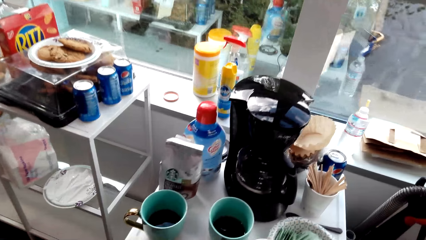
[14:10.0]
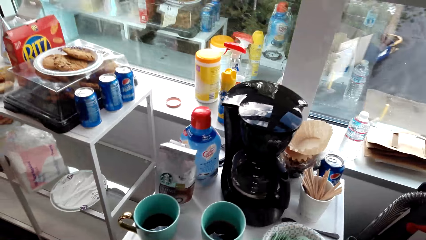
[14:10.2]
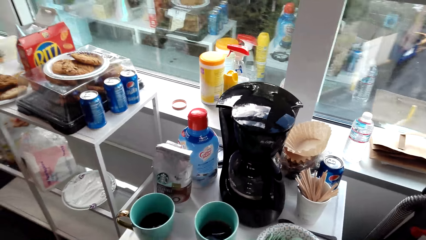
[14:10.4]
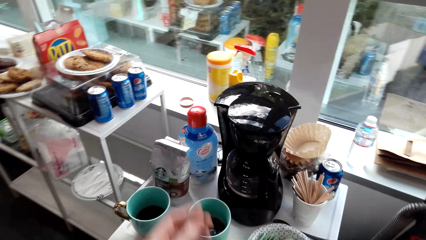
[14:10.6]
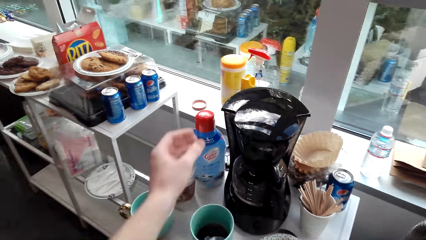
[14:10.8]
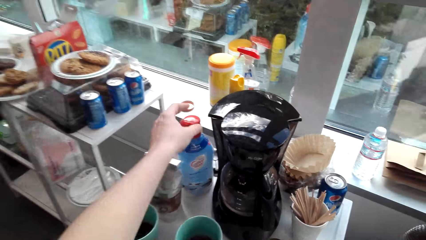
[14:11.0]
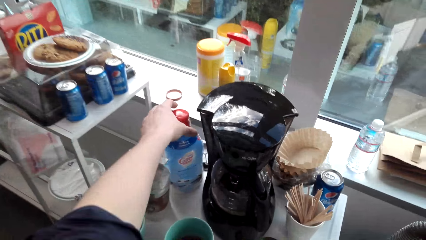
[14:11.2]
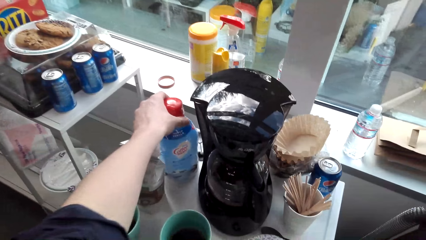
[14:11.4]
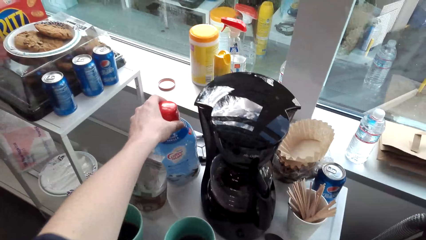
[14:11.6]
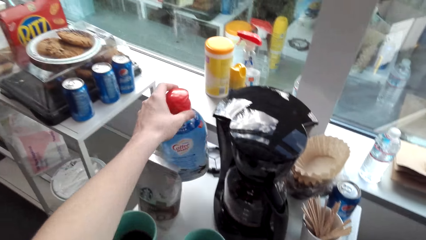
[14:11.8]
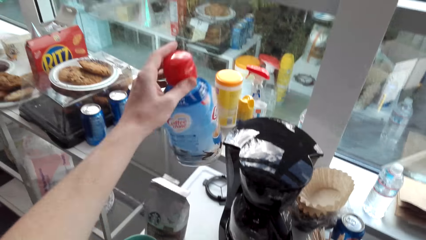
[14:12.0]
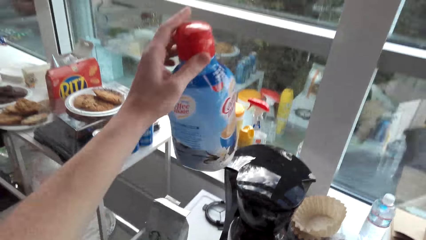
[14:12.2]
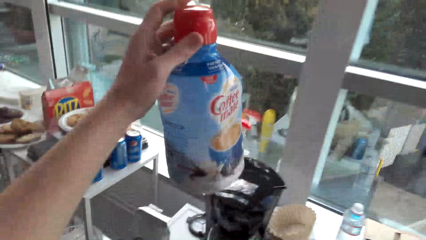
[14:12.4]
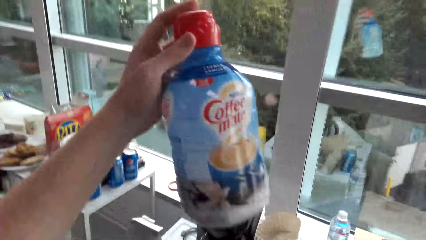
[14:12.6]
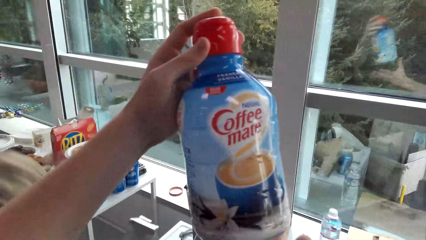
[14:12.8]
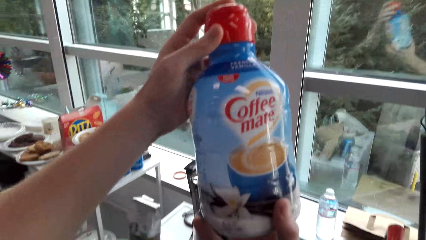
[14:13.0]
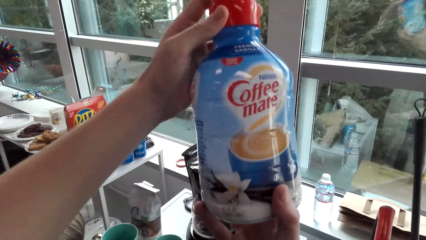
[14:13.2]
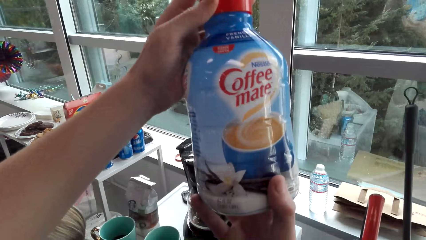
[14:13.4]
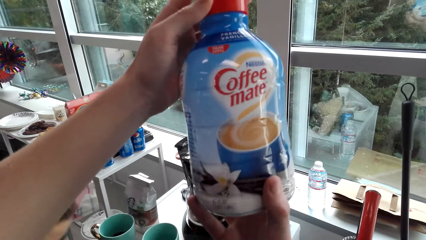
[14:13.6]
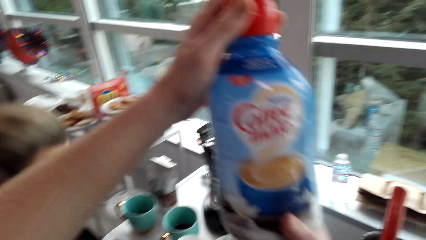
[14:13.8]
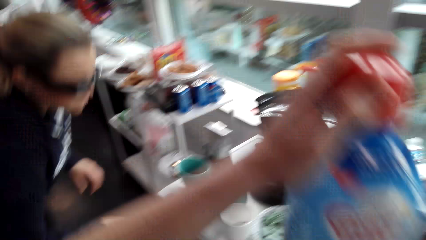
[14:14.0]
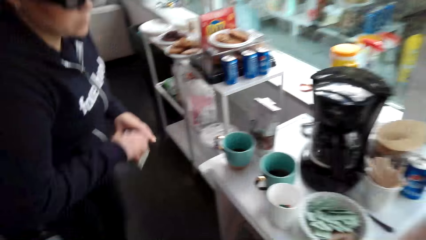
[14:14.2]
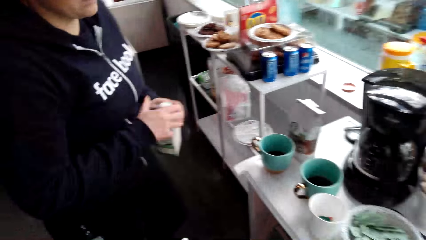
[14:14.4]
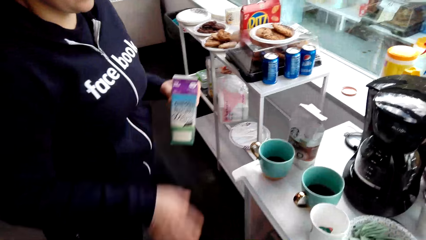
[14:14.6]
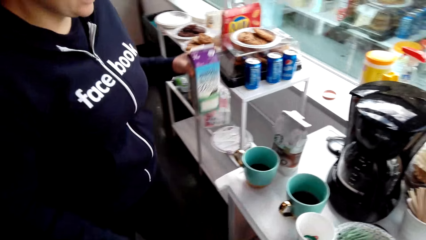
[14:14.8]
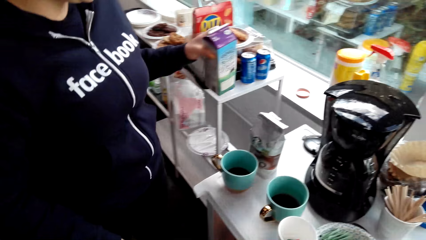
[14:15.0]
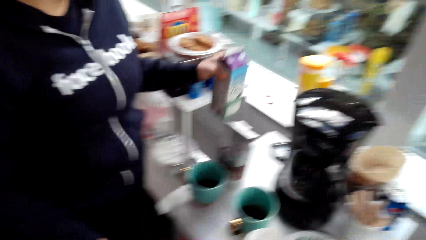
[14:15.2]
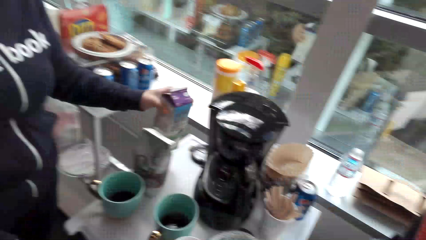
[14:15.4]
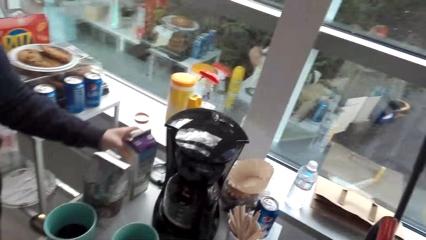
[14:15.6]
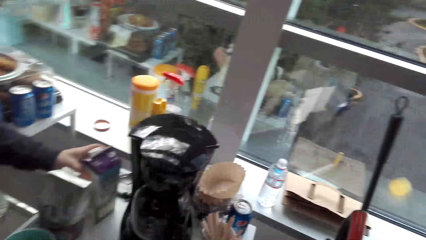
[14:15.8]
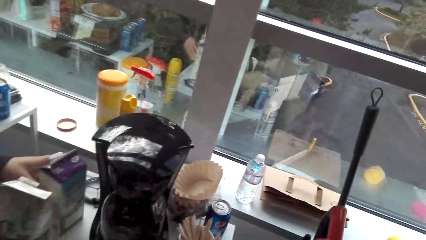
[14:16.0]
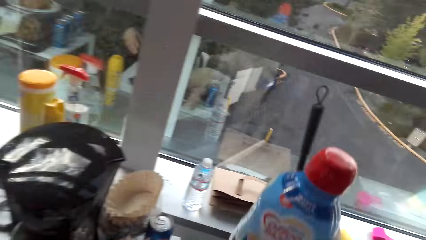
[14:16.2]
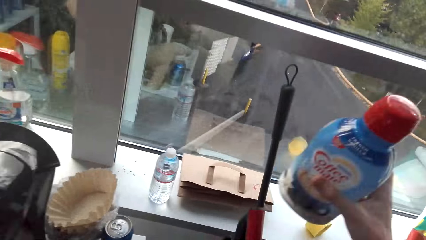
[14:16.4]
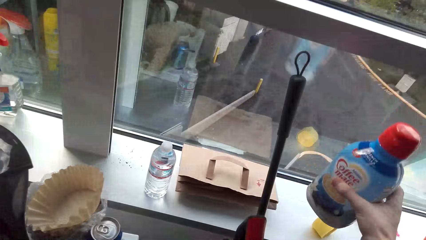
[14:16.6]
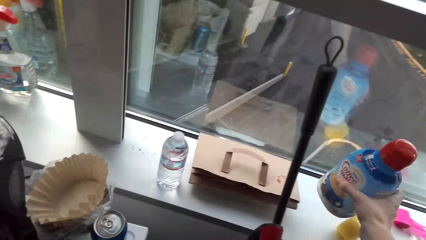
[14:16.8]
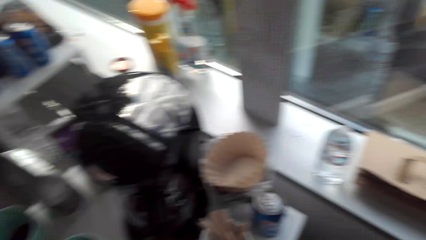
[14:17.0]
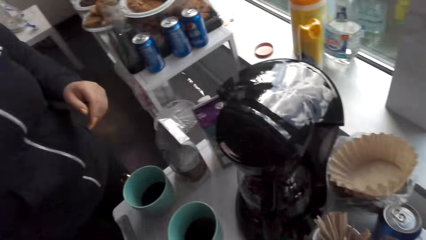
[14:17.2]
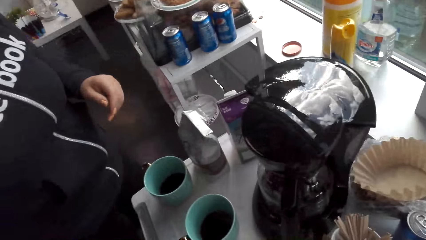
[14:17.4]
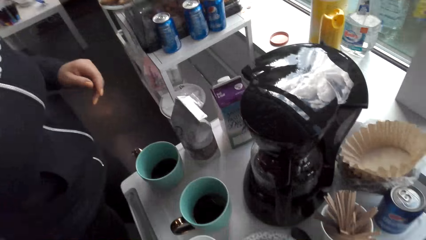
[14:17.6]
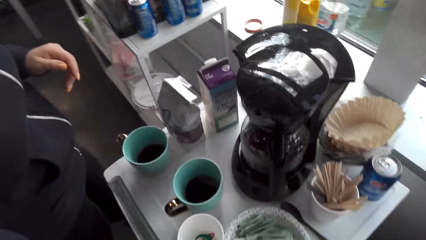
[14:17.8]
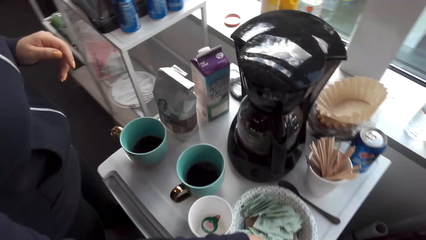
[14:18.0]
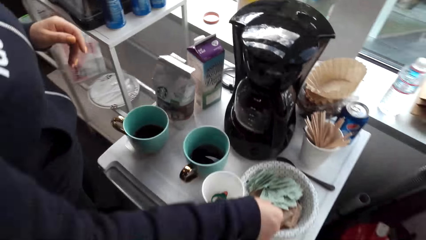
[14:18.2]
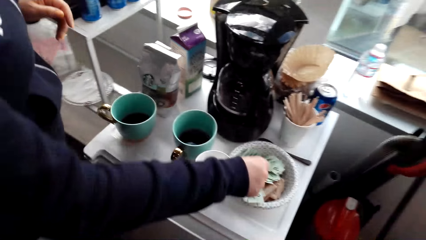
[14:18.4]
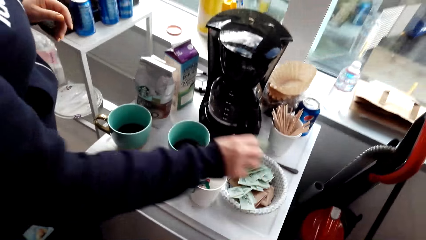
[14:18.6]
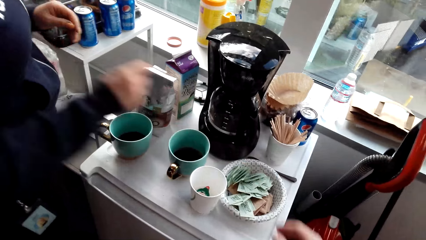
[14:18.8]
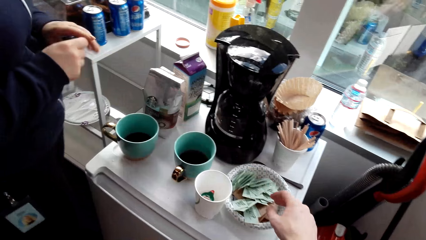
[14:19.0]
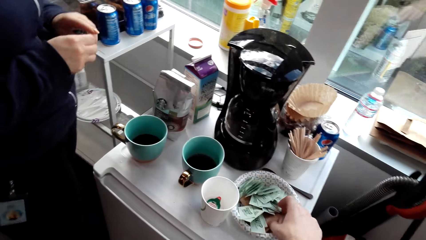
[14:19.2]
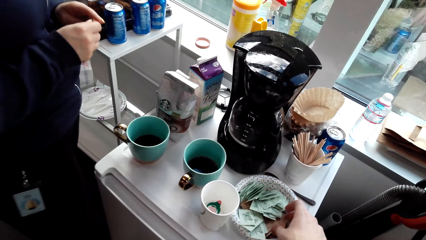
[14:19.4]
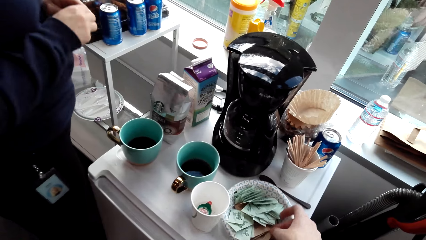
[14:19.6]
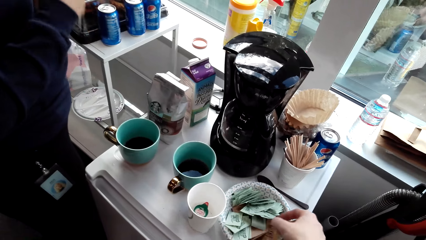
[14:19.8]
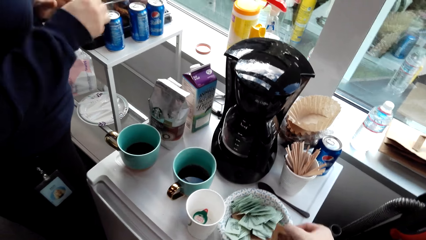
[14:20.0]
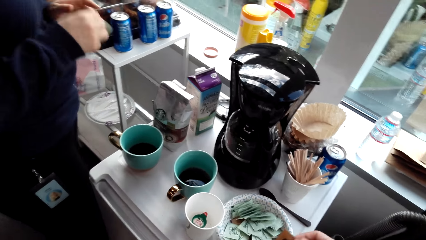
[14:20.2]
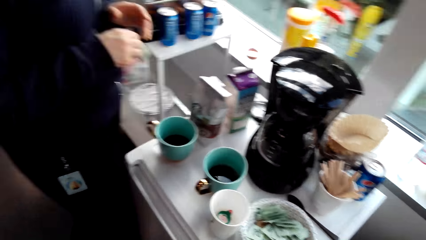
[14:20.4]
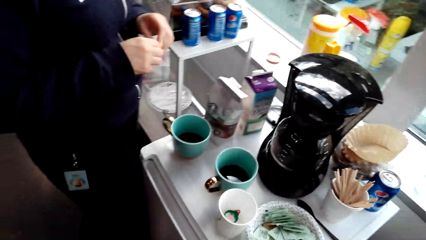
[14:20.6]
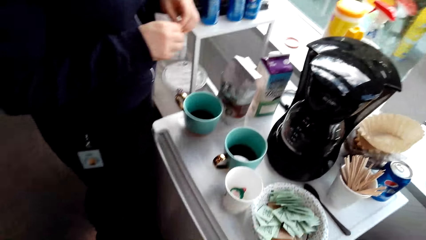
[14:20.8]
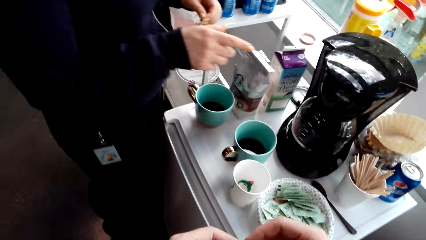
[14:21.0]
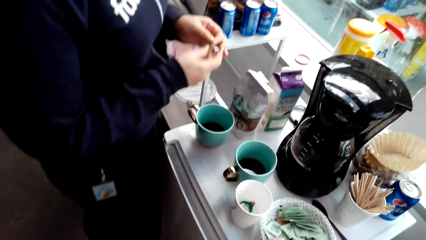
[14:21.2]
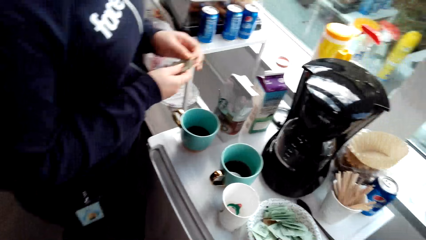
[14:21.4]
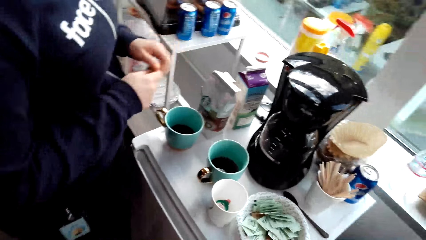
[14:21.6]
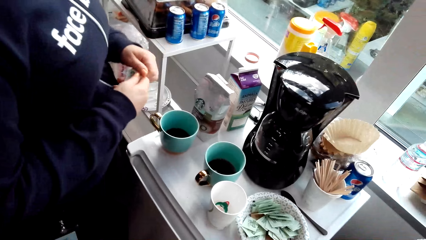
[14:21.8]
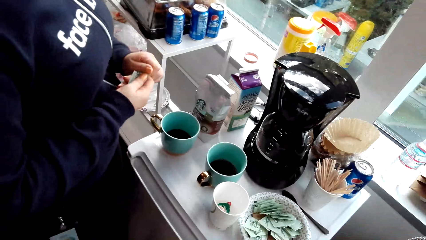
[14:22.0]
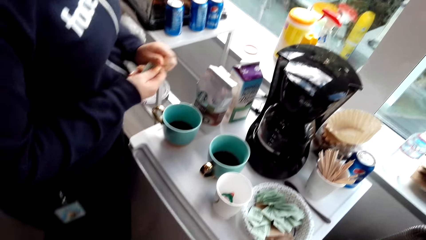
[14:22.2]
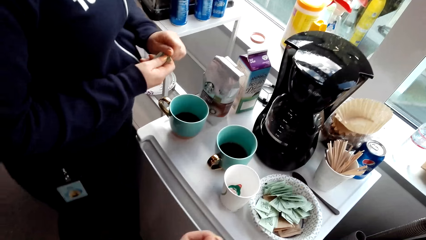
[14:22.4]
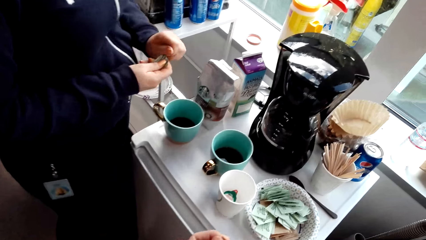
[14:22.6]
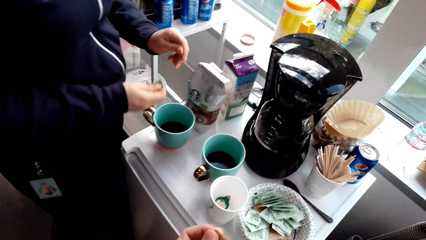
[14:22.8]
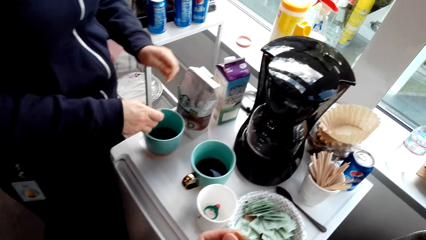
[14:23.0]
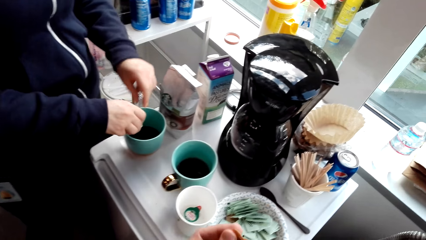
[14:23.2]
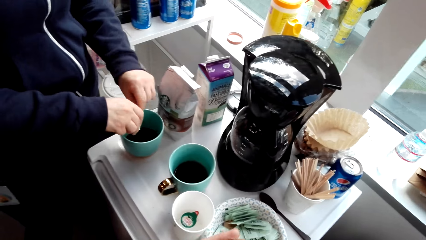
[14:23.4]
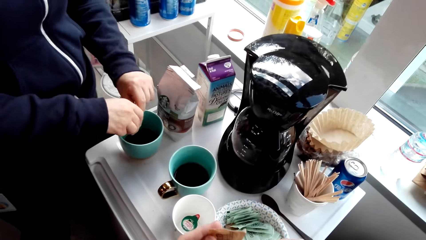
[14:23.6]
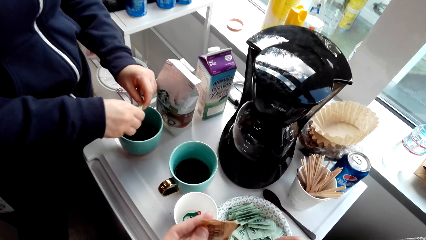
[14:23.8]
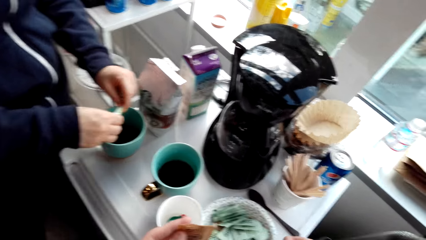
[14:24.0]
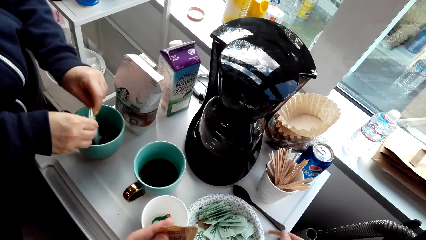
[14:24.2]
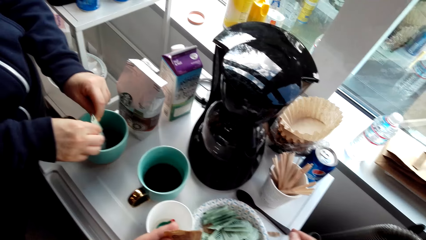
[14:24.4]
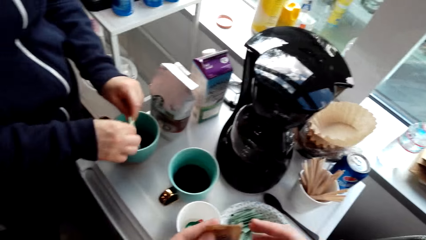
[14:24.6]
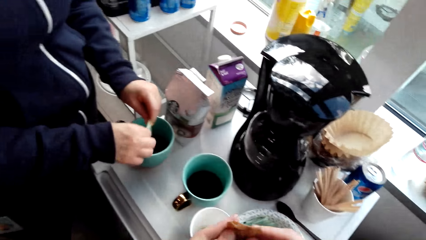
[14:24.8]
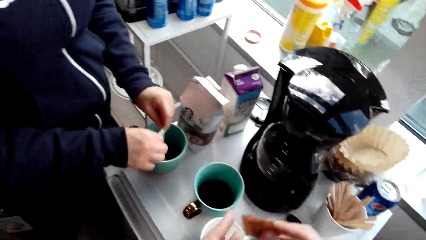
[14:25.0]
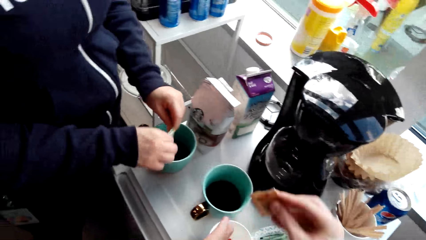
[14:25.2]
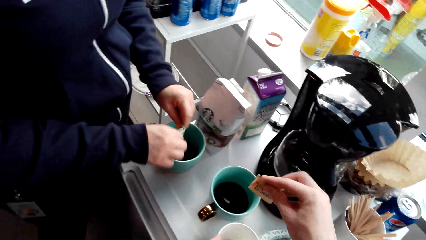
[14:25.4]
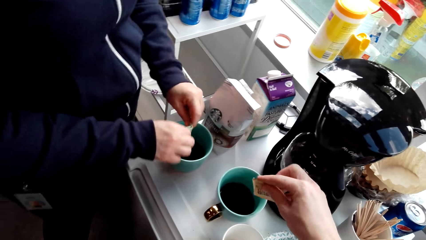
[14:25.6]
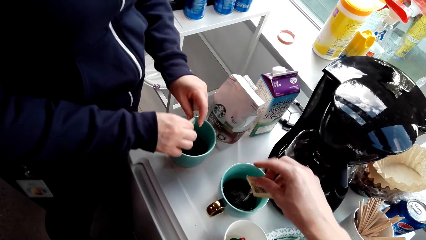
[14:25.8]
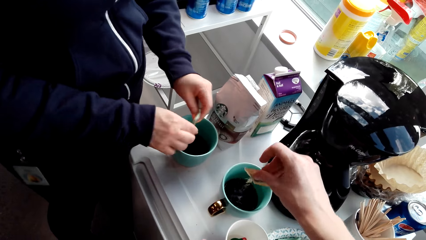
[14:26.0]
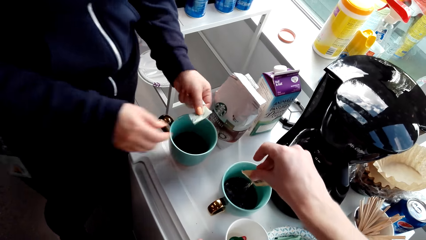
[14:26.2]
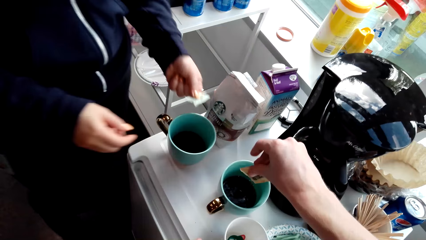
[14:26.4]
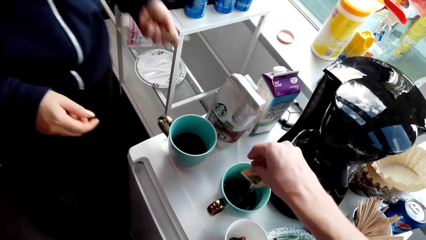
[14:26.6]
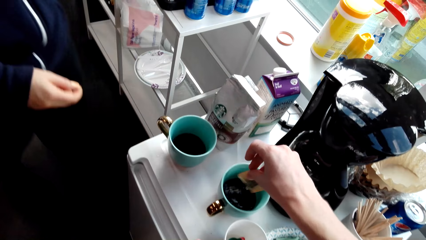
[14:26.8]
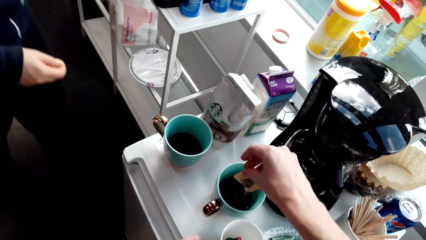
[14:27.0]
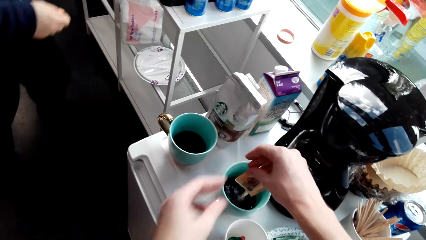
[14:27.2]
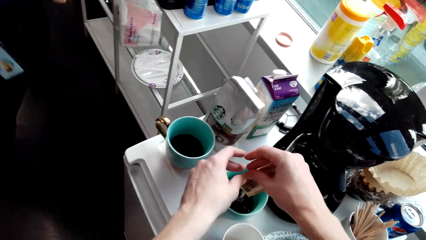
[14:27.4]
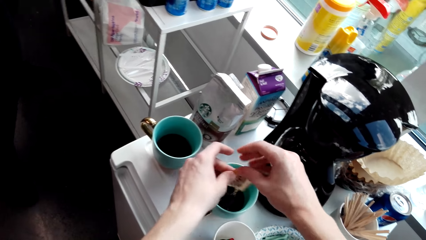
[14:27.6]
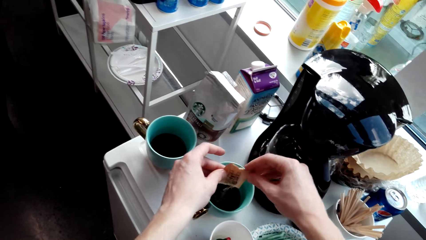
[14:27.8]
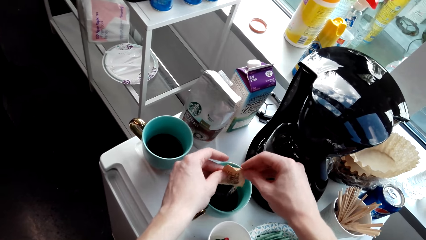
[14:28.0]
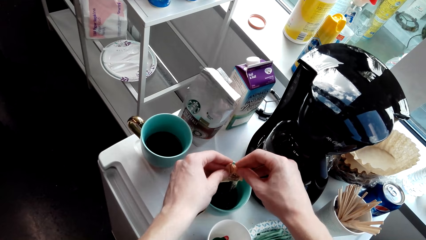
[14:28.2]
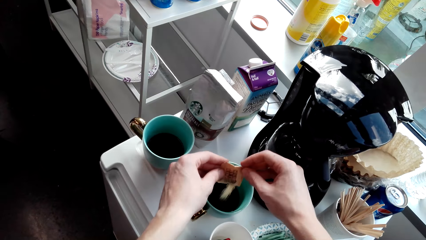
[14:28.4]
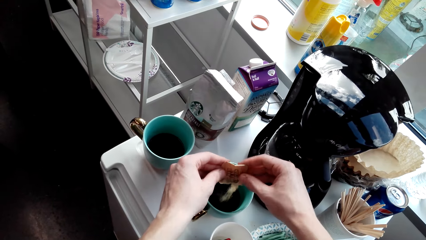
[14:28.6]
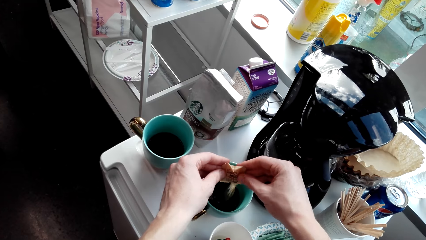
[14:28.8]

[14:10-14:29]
The camera wearer picks the coffee mate with the left hand. The woman talks to the camera wearer. The camera wearer looks at the coffee mate bottle and talks to the woman. The woman talks to the camera wearer. The woman talks to the camera wearer again. The woman holds a box of milk with the left hand. The camera wearer puts the coffee mate down and talks to the woman. The woman puts the box of milk on the table. The camera wearer talks to the woman and looks around. The woman picks a packet of sugar with the right hand. The camera wearer picks the packet of sugar with the right hand. The woman shakes the packet of sugar, cuts the packet of sugar, and puts the sugar in the coffee. The camera wearer puts the sugar in the coffee. The woman walks.
